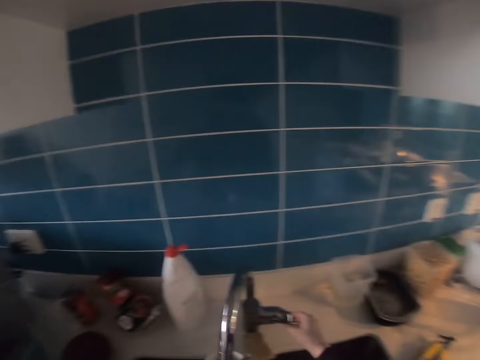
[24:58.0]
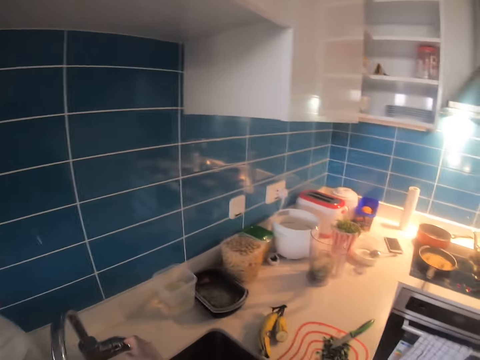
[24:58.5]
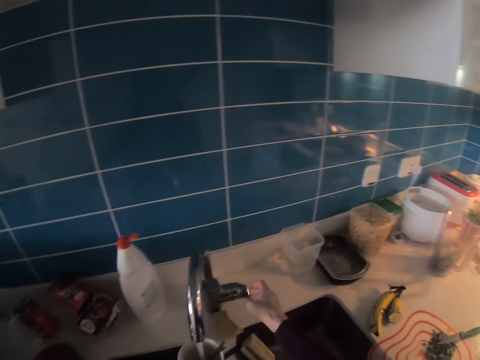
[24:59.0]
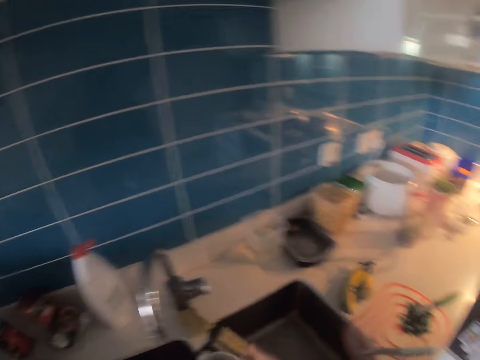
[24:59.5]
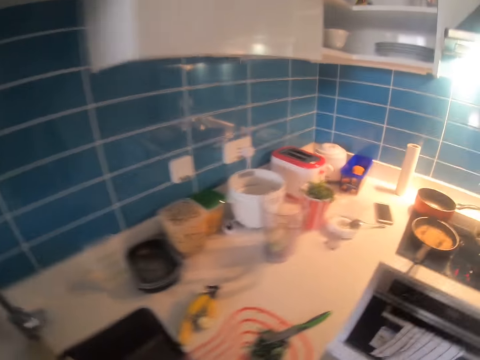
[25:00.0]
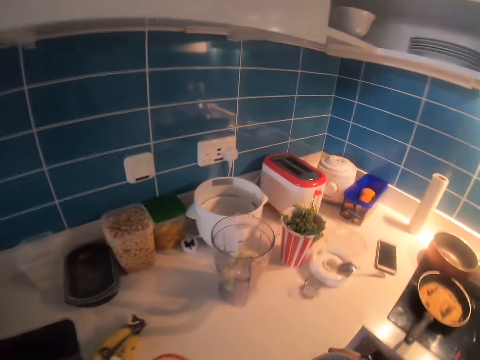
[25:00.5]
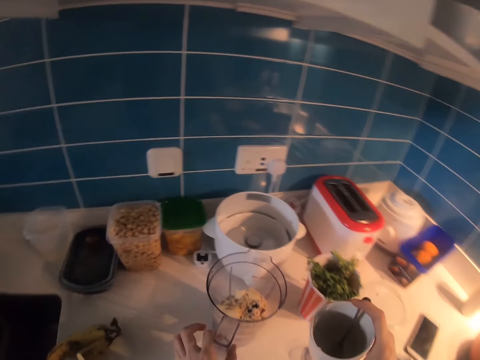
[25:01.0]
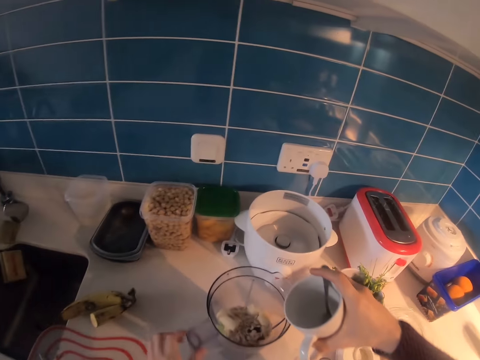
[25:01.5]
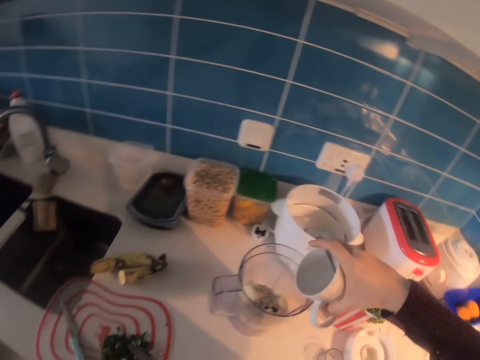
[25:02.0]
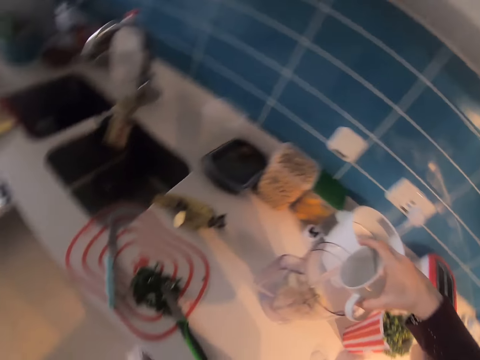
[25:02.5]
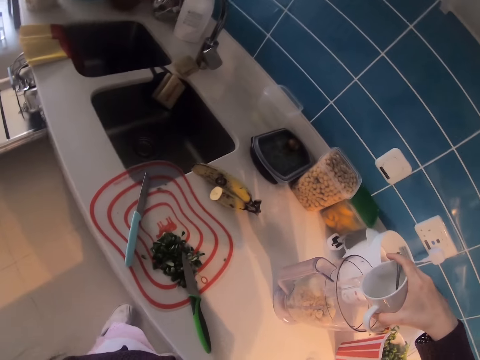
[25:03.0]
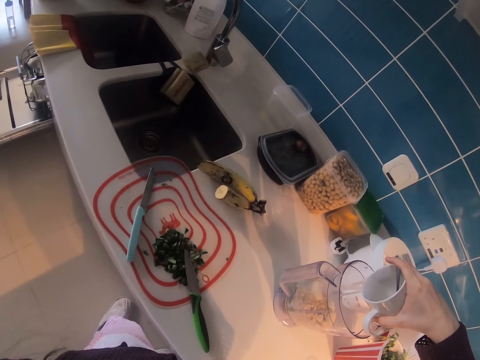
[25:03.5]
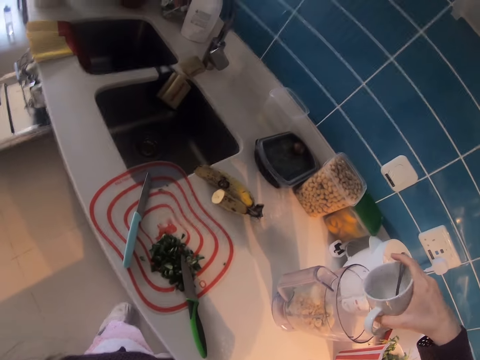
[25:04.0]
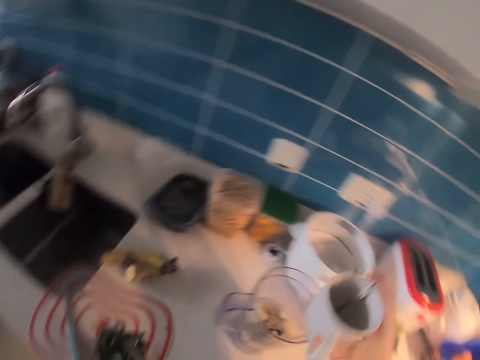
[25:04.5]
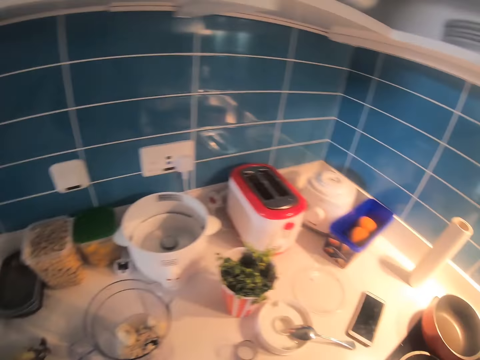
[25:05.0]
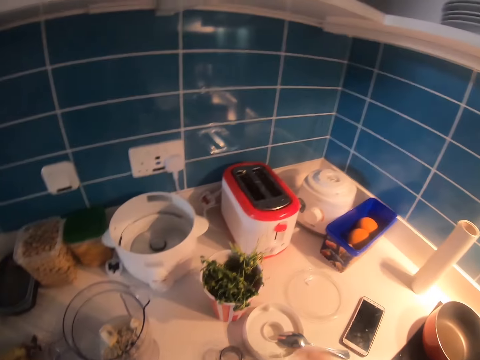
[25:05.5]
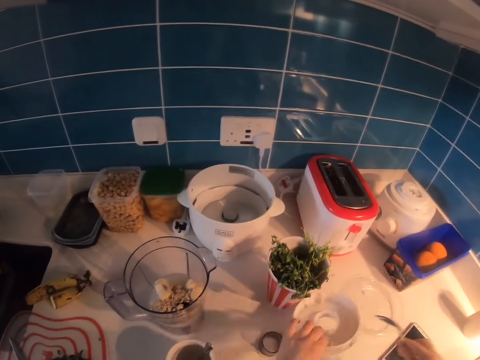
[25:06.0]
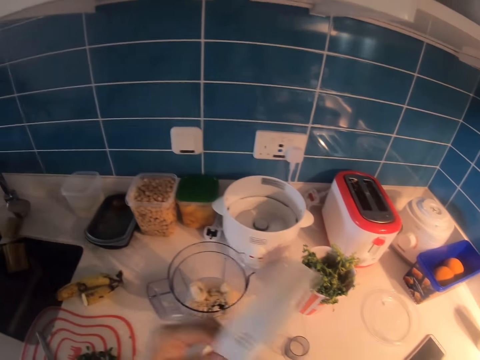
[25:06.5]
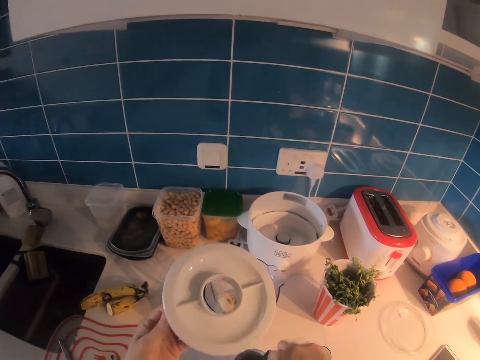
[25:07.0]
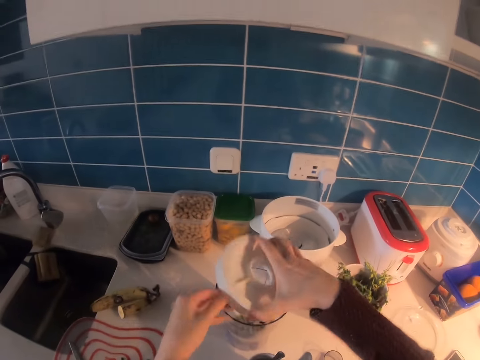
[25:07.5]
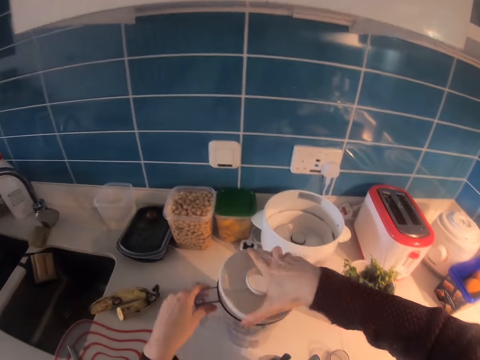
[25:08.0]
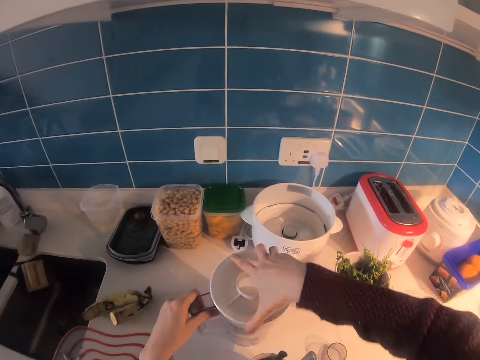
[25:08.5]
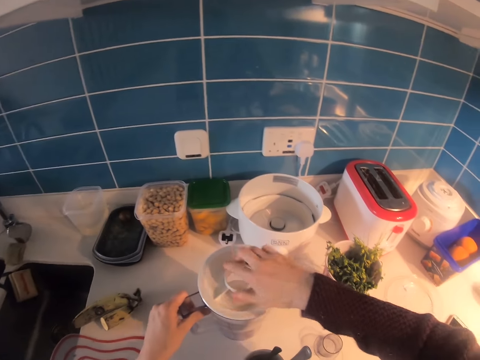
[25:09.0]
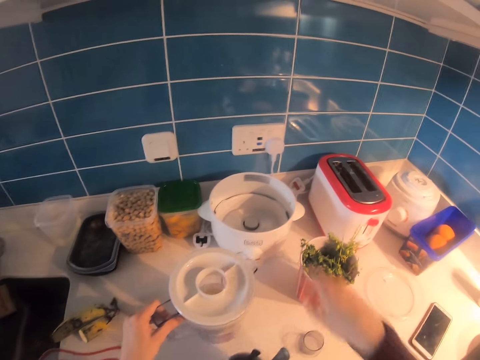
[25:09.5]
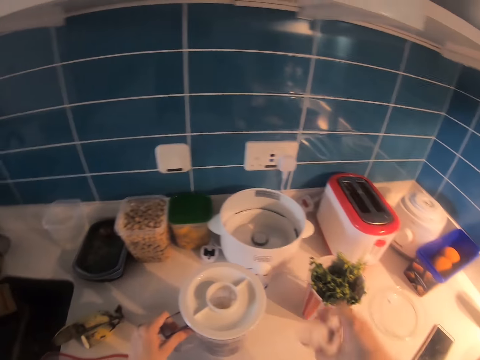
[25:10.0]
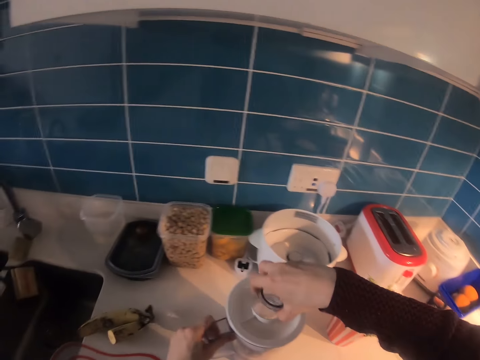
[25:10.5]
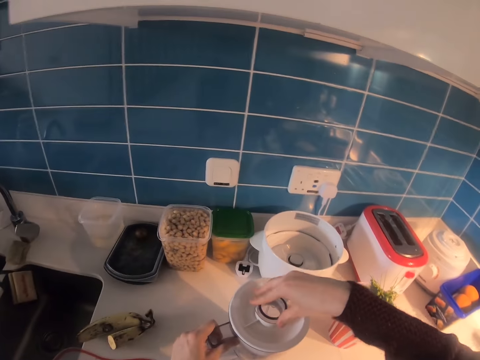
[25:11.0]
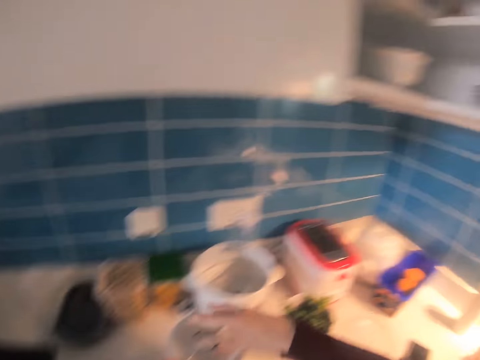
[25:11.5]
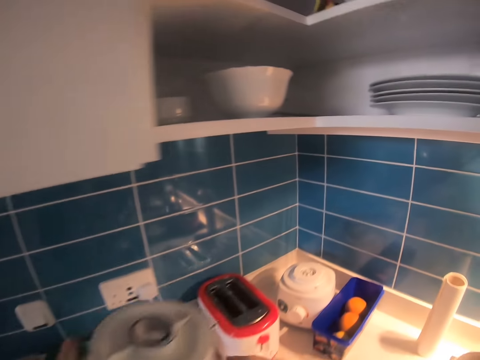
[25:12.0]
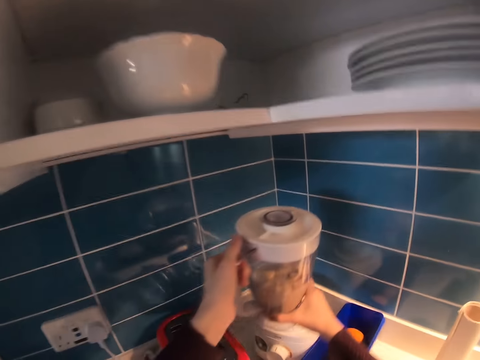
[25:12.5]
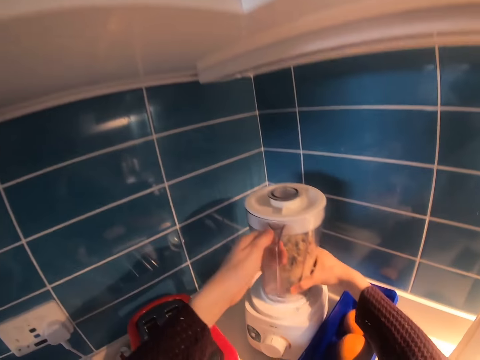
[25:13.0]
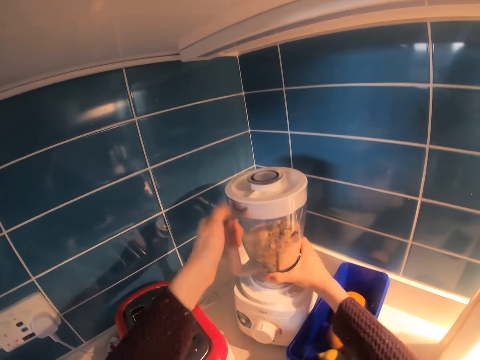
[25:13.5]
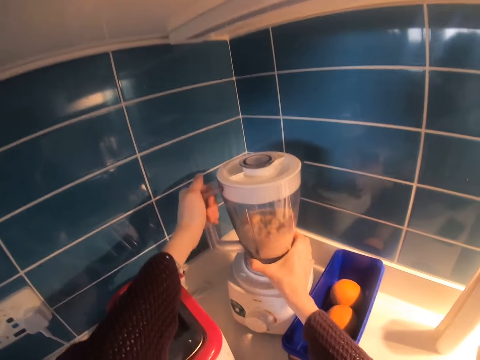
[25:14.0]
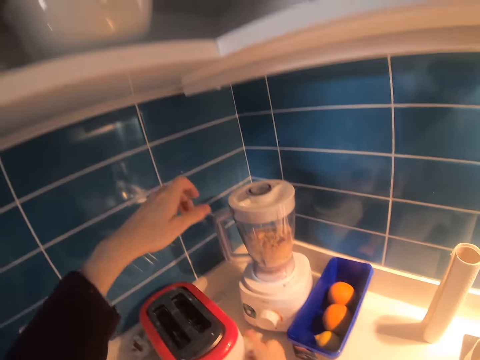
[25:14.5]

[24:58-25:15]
The camera wearer opens the water tap. They look at the counter top. They close the water tap. They move beside the counter top. They put the water in the blender. They hold the cup. They drop the cup on the kitchen top. They pick up the spoon with the right hand. They pick up the blender lid with the left hand. They put the spoon in the cup. They close the blender. They pick up something. They put something on the lid. They hold the blender. They put the blender on the holder.

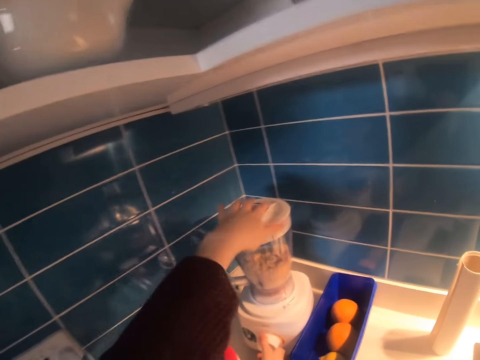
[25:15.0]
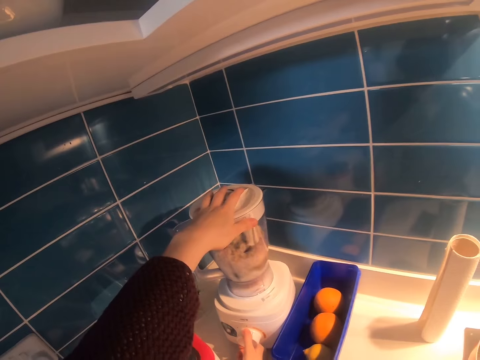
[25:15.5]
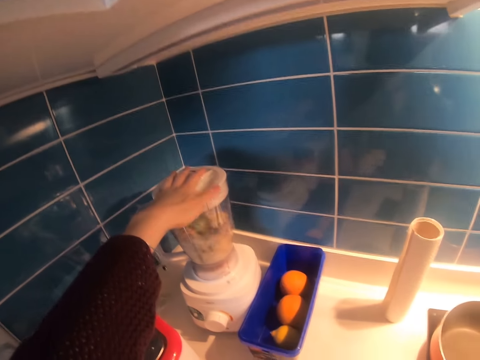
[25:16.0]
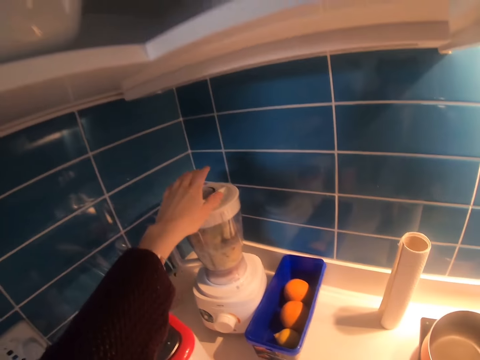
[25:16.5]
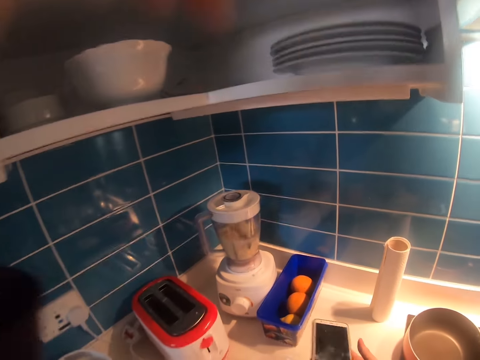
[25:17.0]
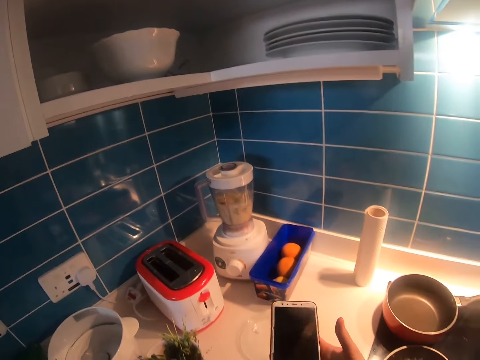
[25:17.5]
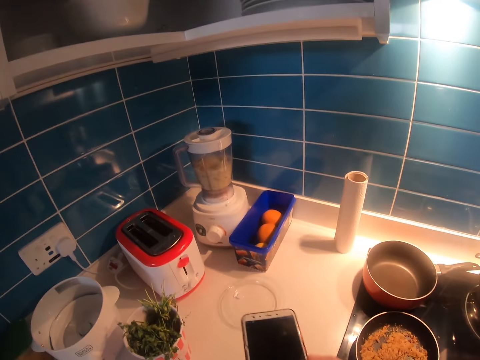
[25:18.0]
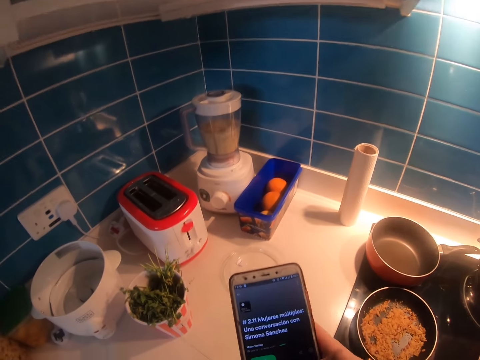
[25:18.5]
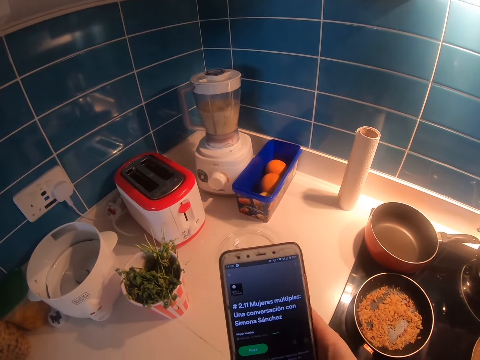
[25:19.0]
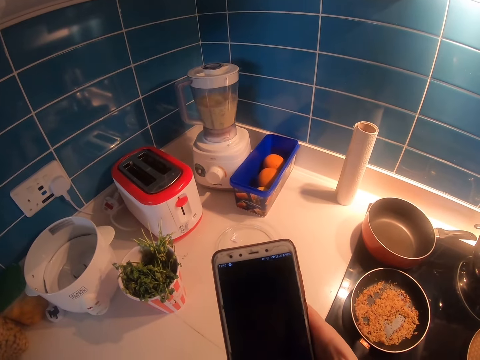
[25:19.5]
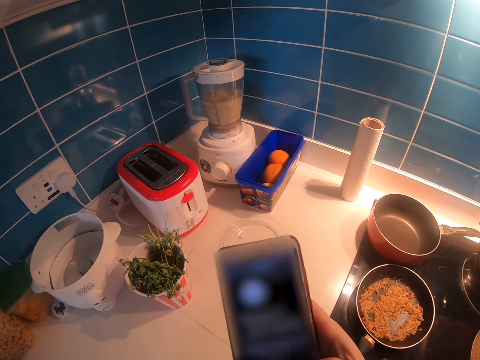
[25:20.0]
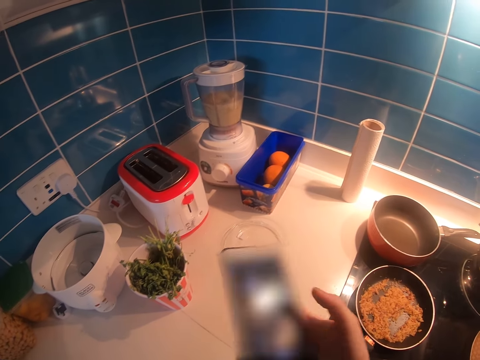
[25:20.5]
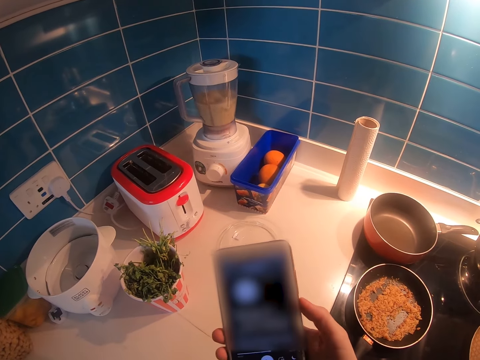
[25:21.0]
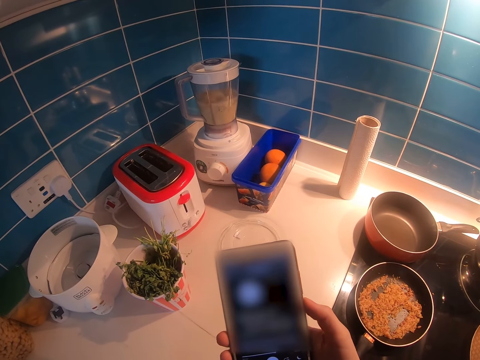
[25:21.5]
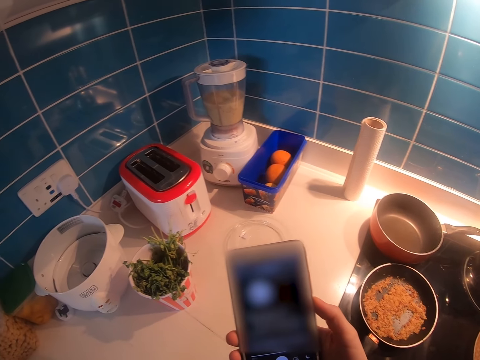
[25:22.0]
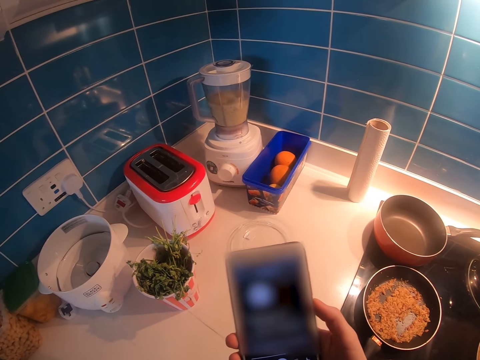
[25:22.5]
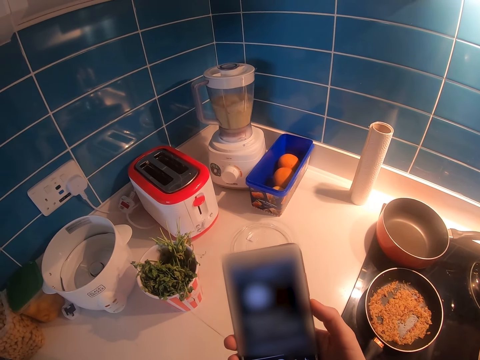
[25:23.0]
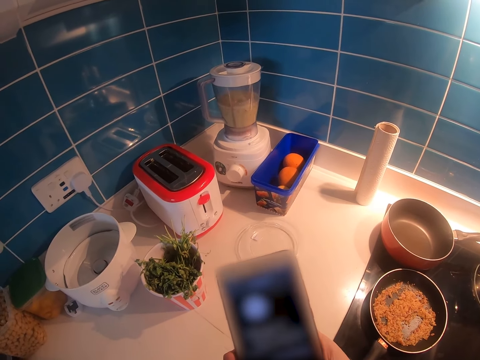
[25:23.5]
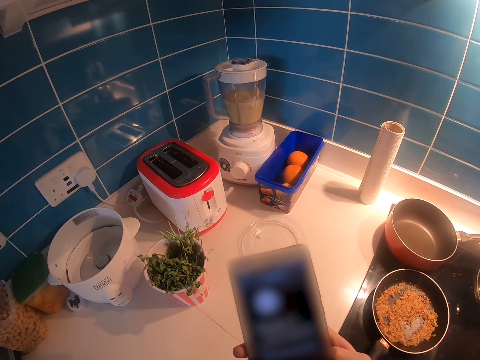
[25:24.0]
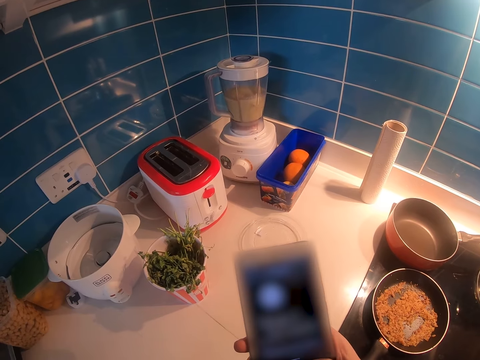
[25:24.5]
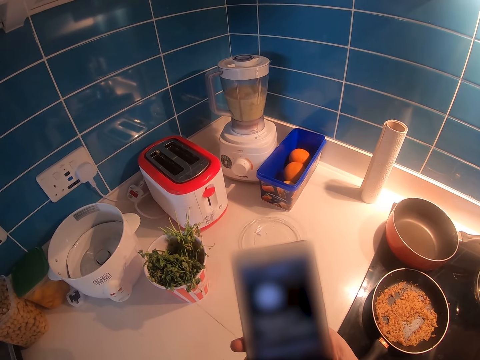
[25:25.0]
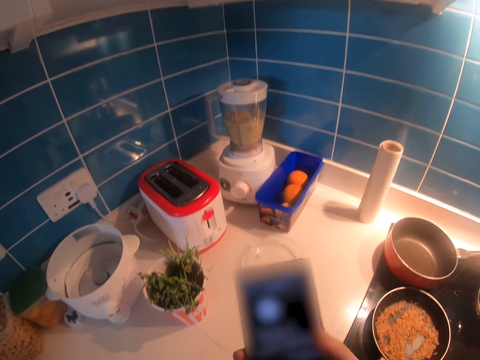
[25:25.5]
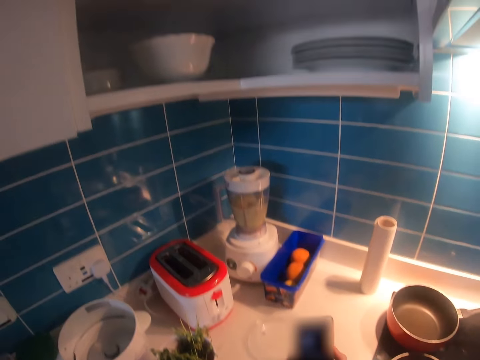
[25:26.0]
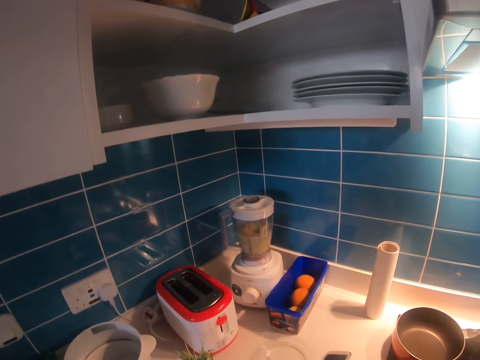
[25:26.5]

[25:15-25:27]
The camera wearer presses the blender button. They blend the cereals. They lift the hand. They hold the phone. They operate the phone. They scroll the phone.
